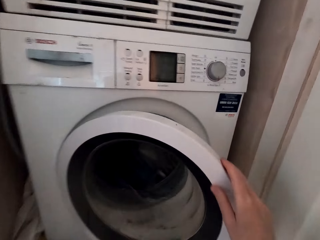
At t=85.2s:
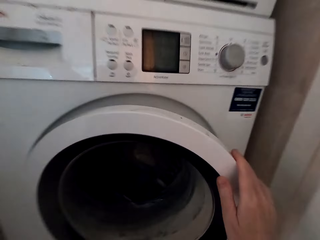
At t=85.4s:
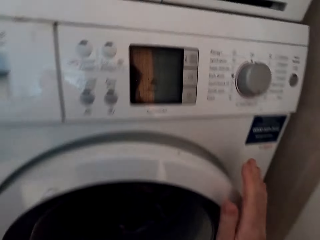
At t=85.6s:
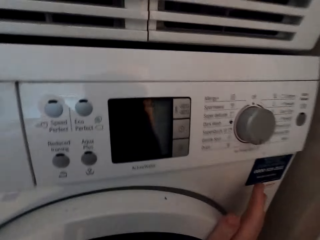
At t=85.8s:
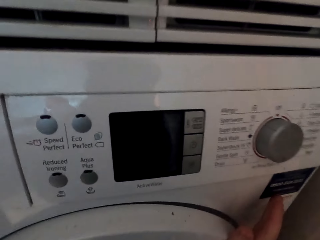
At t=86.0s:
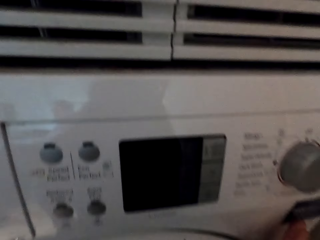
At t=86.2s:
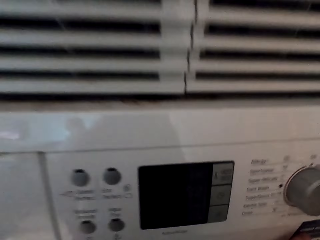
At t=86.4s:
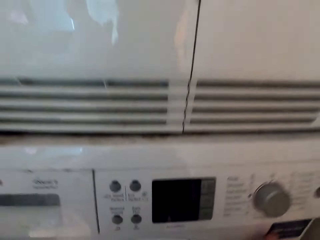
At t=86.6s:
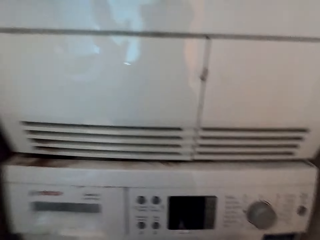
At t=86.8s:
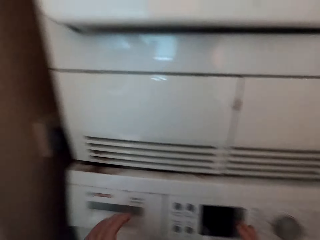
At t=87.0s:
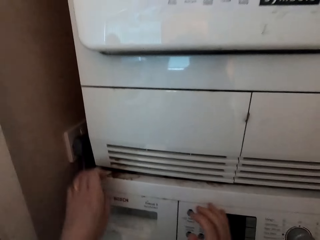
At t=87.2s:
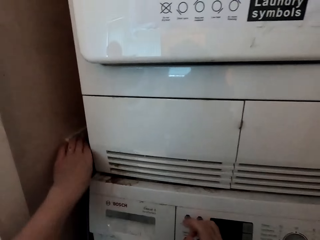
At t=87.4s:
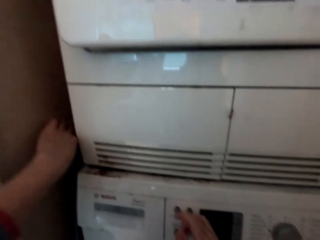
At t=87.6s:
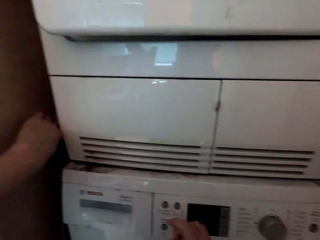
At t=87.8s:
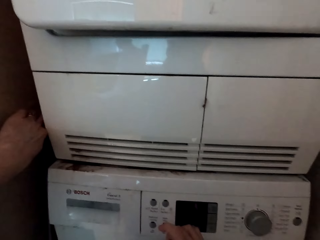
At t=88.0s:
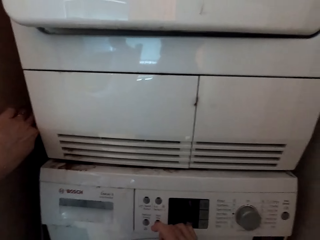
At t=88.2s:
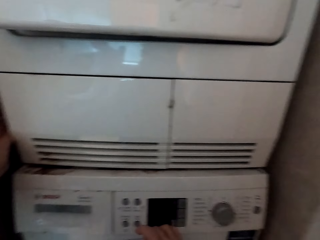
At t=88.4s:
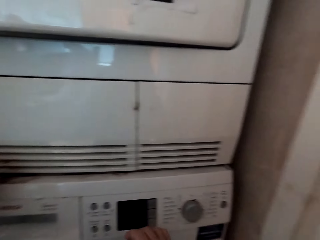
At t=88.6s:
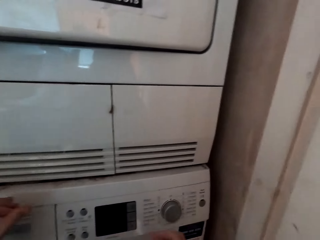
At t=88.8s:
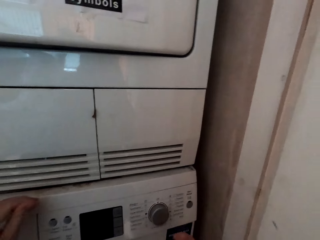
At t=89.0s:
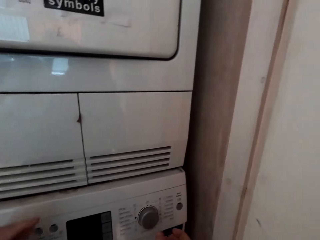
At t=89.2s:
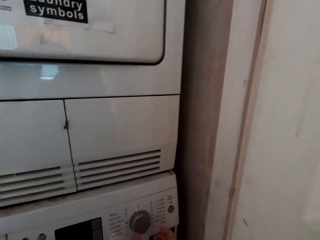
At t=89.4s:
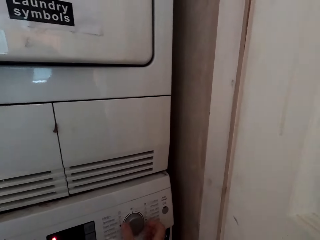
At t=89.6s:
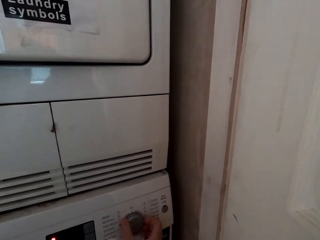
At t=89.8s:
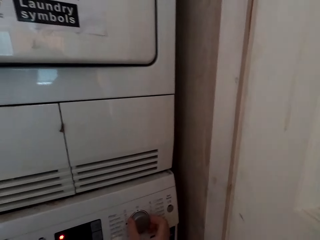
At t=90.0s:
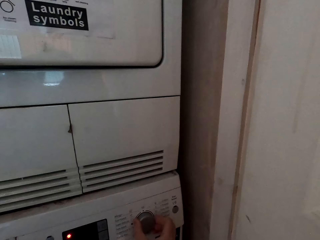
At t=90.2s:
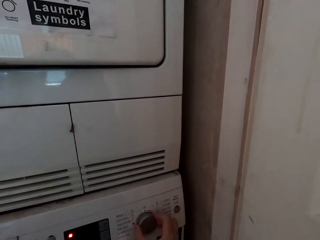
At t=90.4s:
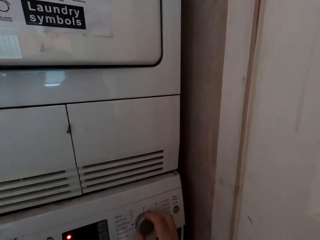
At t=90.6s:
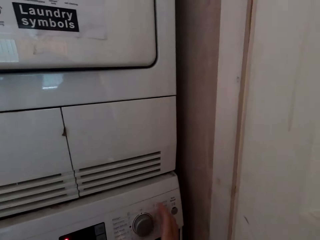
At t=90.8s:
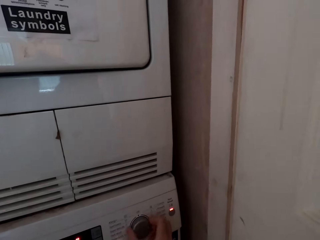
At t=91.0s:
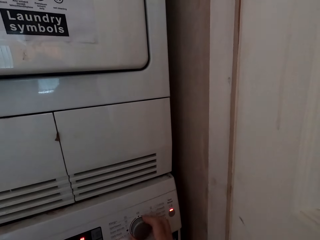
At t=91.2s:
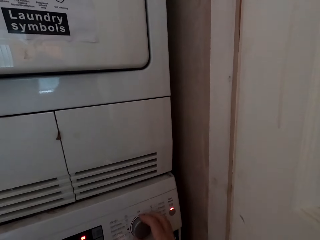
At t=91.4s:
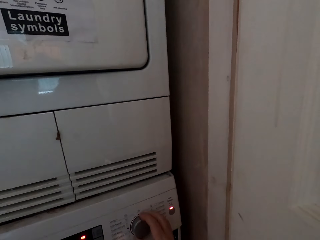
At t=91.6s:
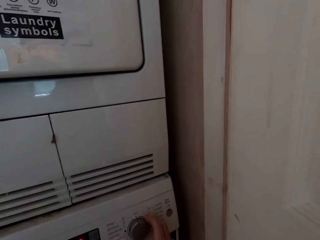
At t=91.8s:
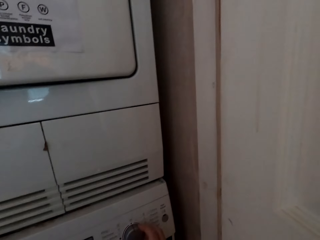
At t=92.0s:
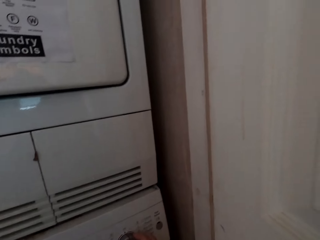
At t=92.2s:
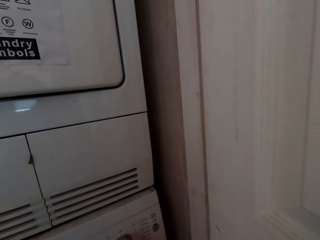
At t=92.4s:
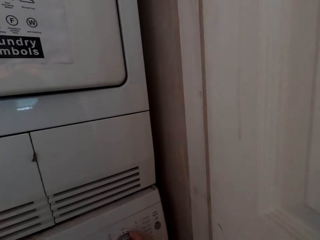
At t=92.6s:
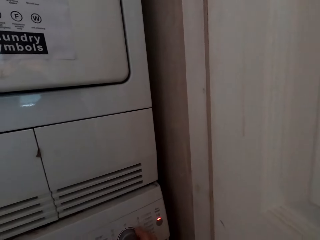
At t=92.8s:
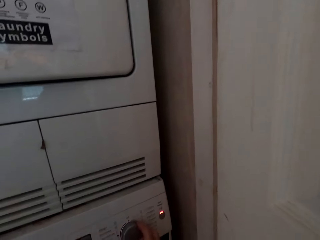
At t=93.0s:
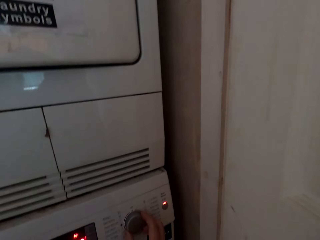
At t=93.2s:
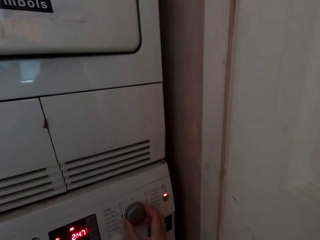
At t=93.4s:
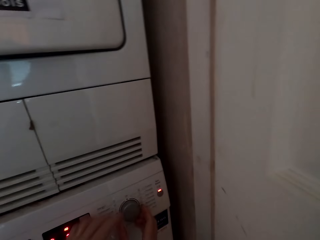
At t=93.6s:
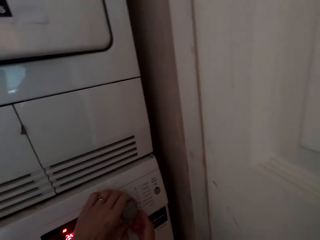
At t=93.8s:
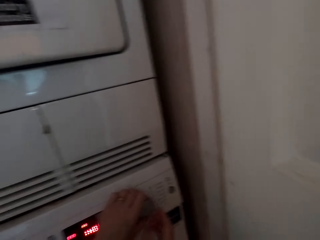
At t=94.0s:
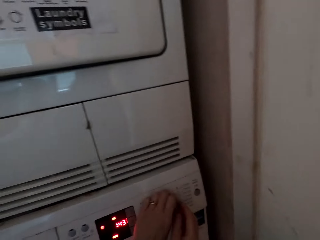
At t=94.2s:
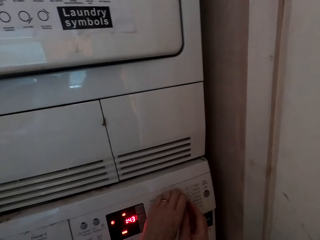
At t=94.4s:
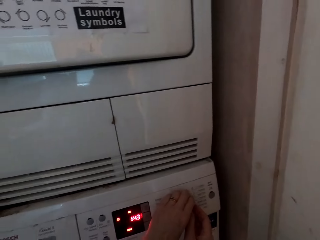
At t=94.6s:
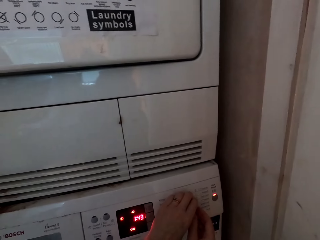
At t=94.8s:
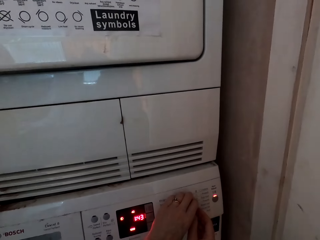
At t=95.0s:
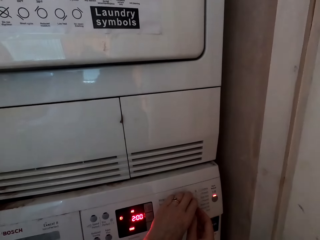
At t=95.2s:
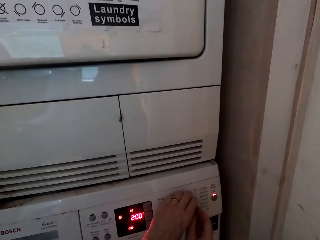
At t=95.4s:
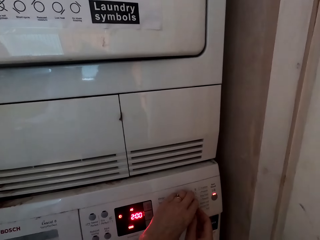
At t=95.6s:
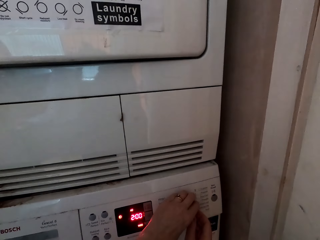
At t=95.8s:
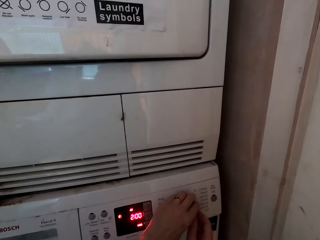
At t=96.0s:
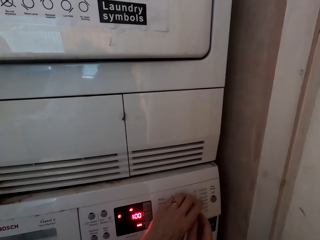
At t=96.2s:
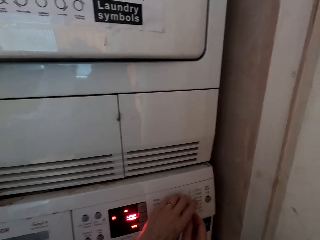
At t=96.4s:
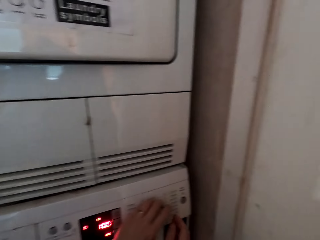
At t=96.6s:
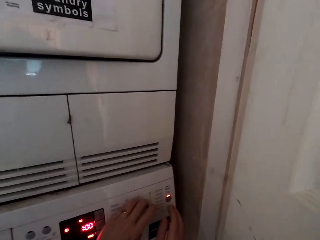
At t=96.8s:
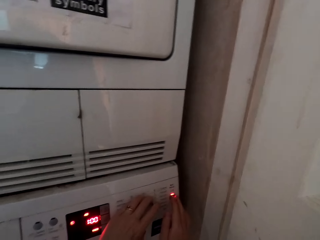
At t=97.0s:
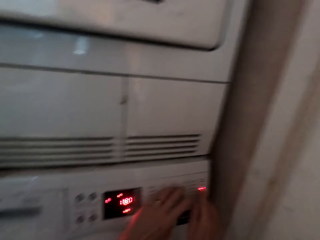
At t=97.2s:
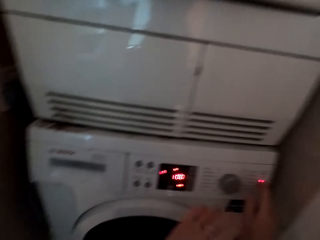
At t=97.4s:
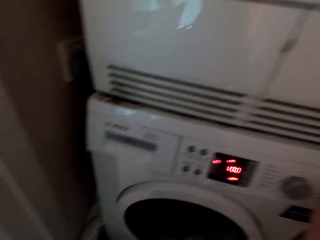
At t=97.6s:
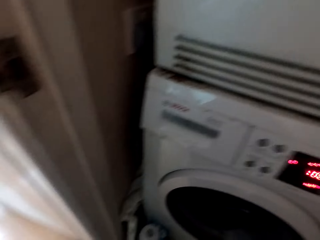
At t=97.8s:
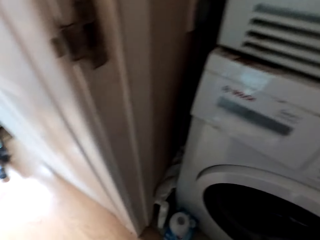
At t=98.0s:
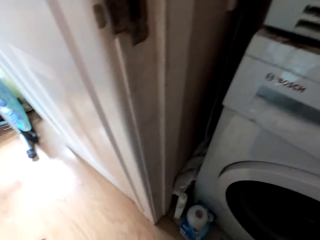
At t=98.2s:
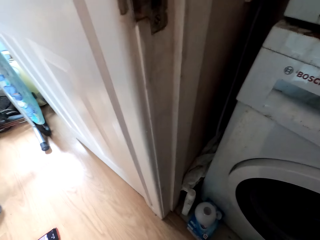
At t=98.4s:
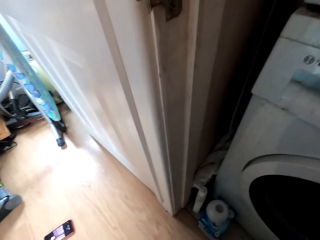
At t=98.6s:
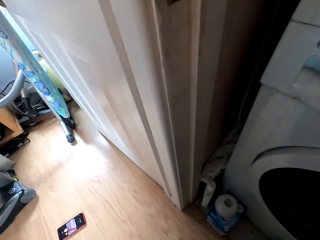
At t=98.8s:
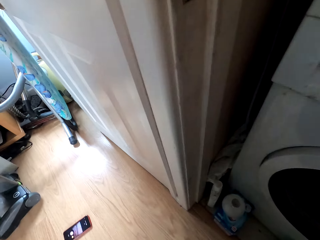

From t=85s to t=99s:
The camera wearer closes the washing machine. They switch on the washing machine. They adjust the readings on the washing machine.

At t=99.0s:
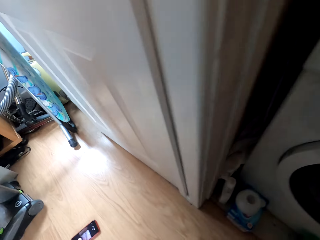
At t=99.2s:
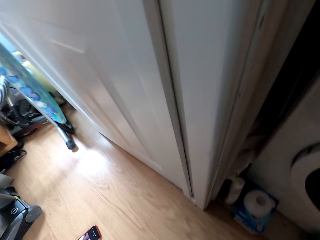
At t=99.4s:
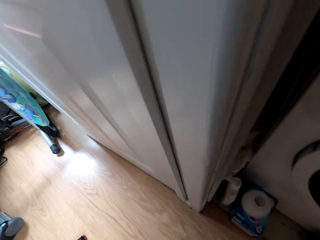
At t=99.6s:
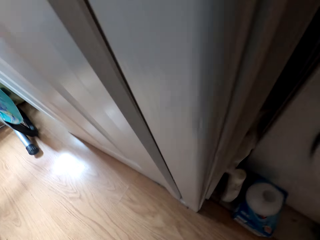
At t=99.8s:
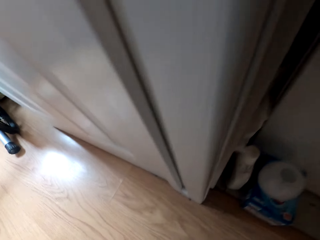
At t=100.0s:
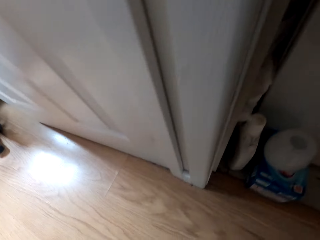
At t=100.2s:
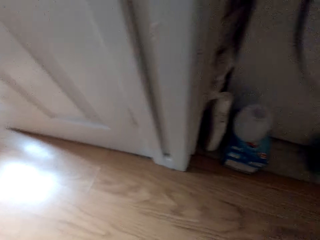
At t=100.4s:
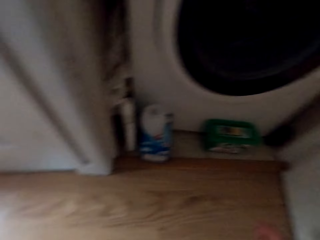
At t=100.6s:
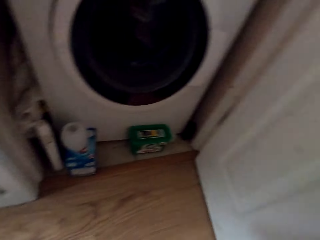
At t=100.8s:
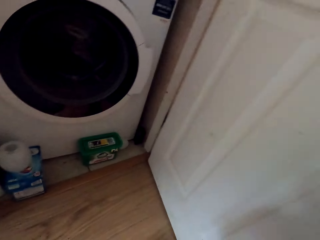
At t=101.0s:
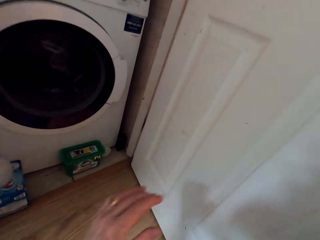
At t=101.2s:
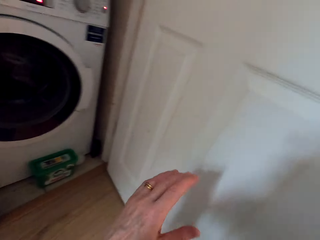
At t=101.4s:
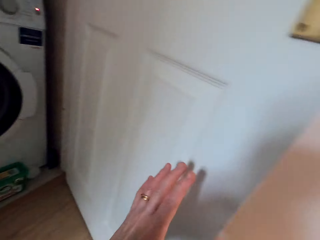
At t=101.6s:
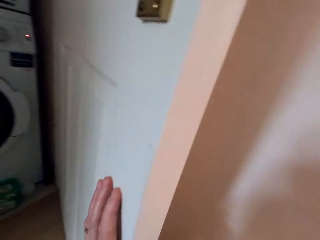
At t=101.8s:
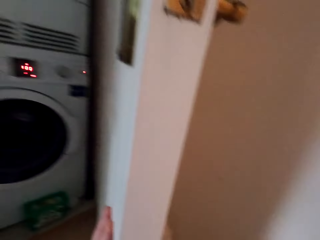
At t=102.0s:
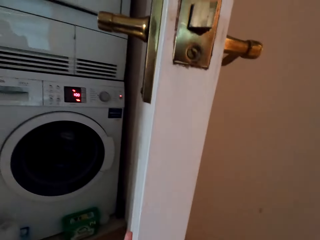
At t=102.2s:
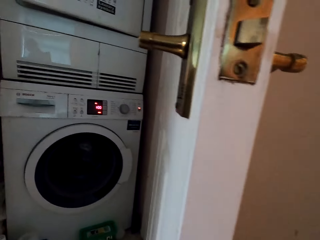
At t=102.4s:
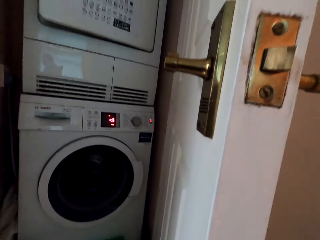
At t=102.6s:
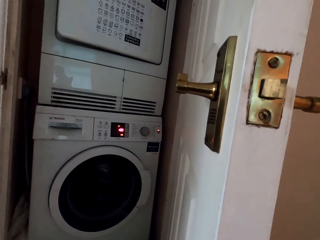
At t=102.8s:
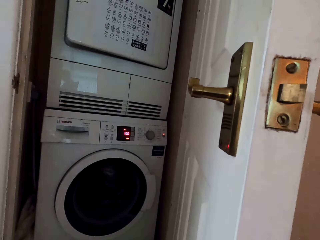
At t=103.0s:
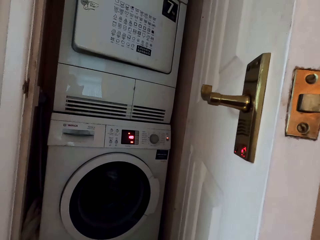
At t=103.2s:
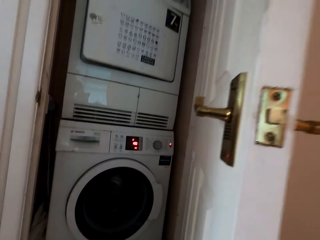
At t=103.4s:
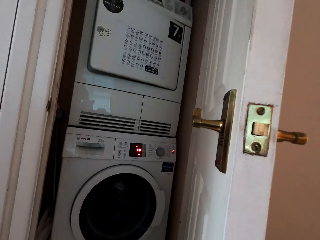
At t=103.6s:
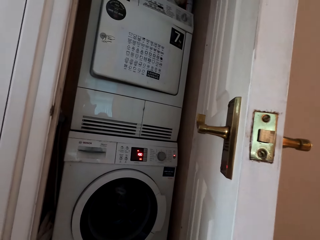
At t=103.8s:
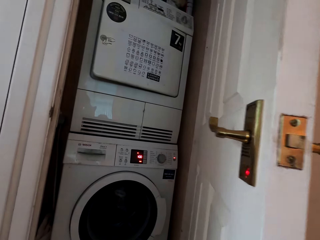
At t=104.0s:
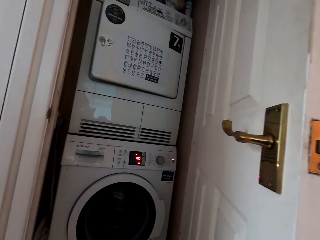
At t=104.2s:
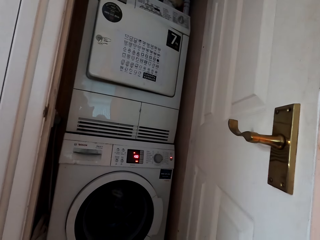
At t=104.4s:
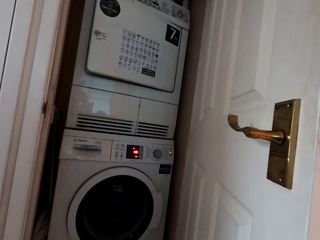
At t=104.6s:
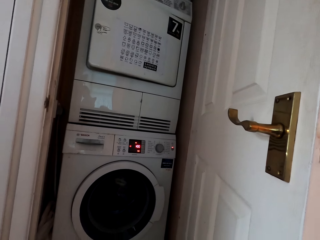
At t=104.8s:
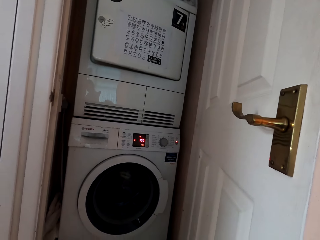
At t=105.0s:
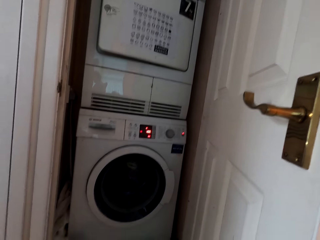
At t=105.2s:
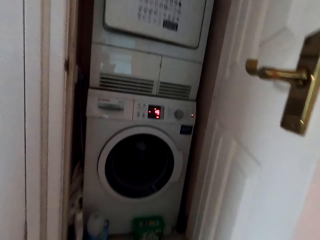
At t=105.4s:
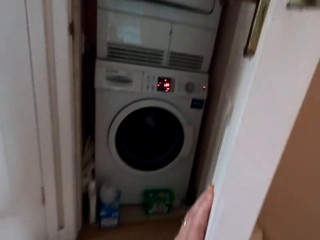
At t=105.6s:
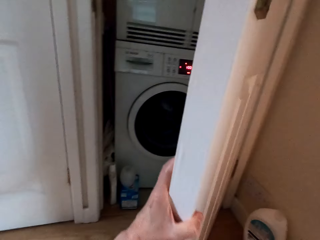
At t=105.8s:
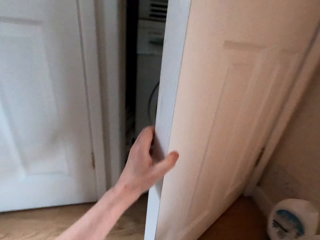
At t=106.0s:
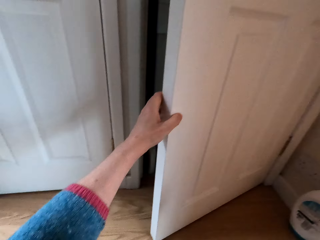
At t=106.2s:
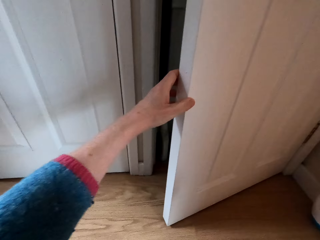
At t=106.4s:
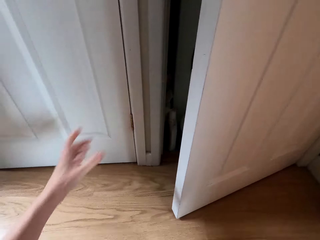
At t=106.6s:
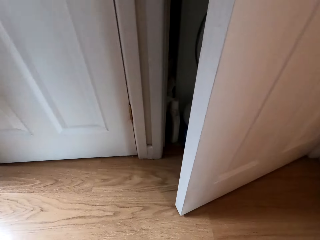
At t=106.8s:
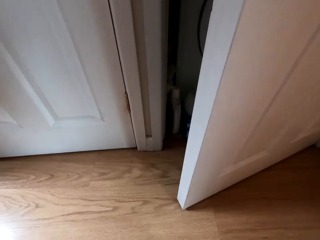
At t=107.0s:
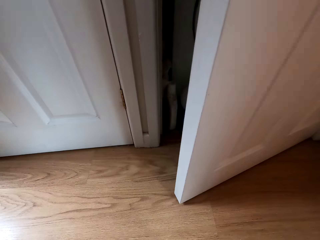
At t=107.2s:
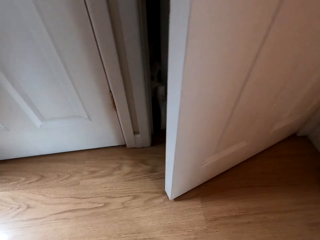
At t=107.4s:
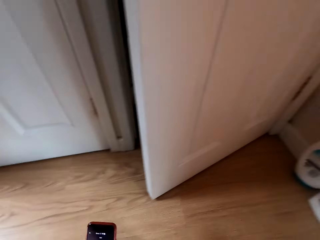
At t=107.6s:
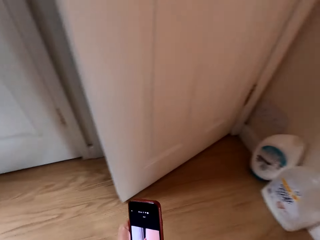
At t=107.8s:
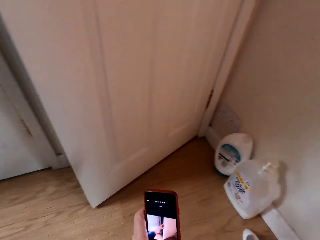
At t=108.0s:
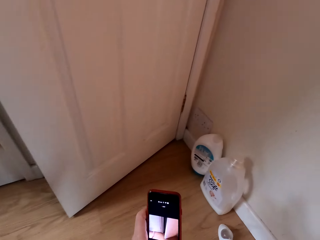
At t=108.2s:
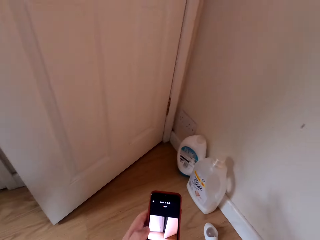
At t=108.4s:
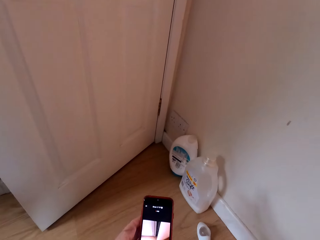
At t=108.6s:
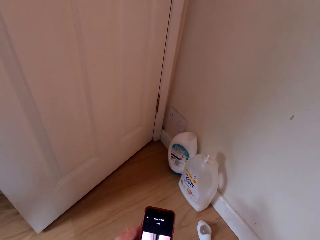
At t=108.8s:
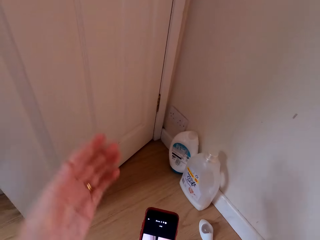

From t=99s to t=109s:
The camera wearer walks in the room. They close the dry cleaner room door. They open the door. They hold a phone.
